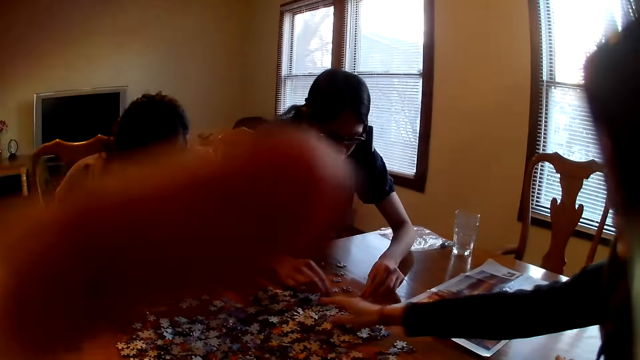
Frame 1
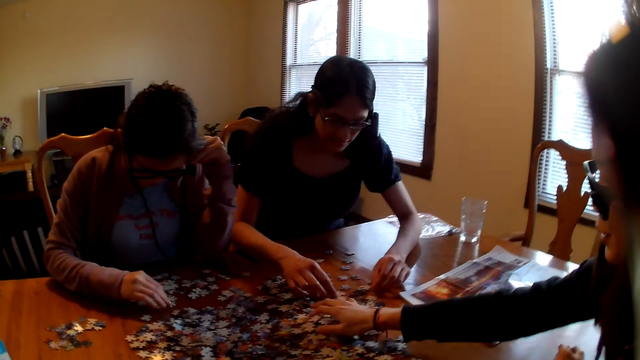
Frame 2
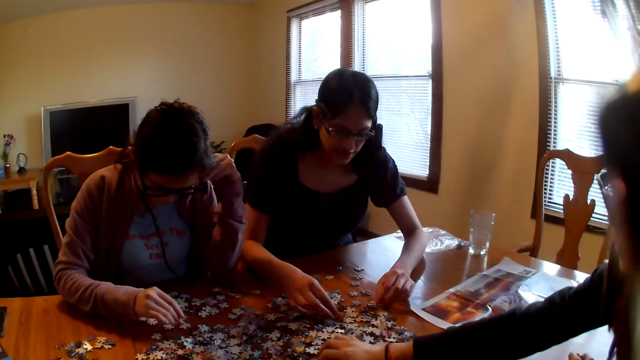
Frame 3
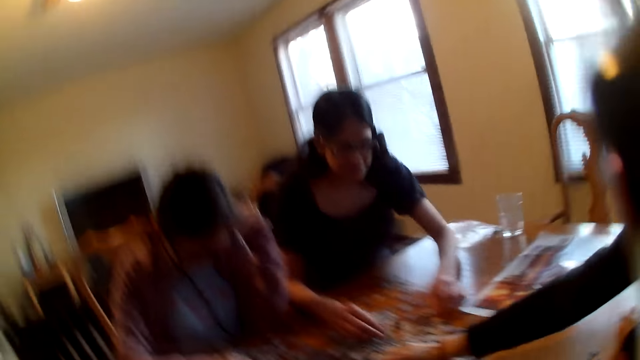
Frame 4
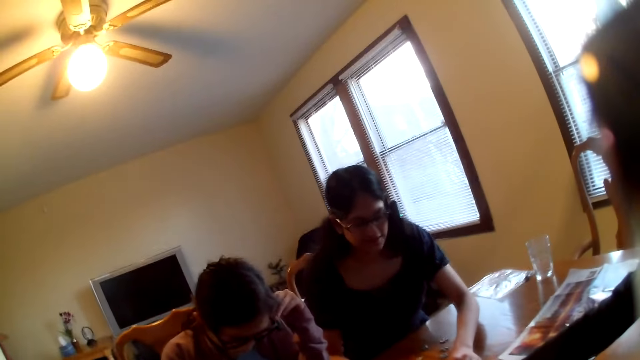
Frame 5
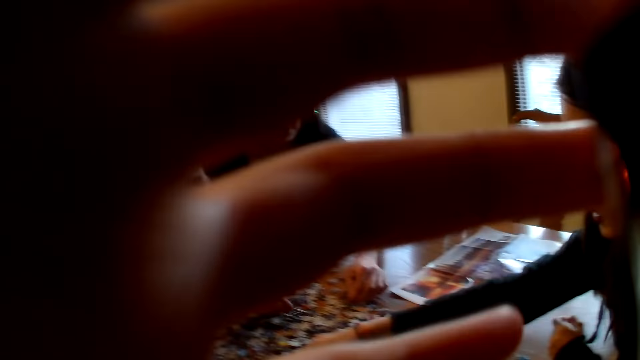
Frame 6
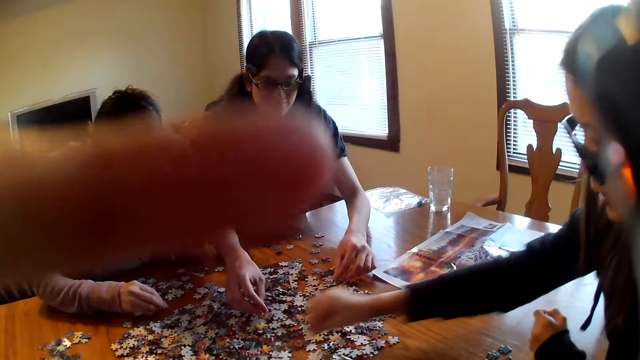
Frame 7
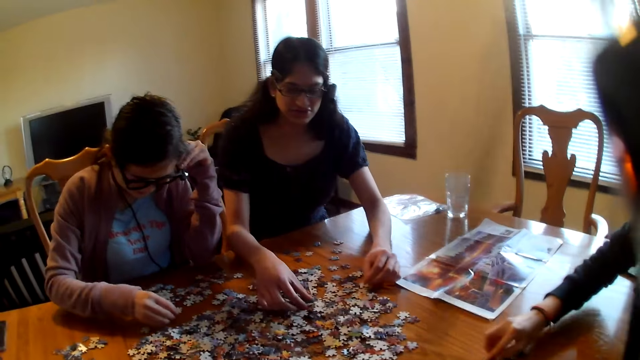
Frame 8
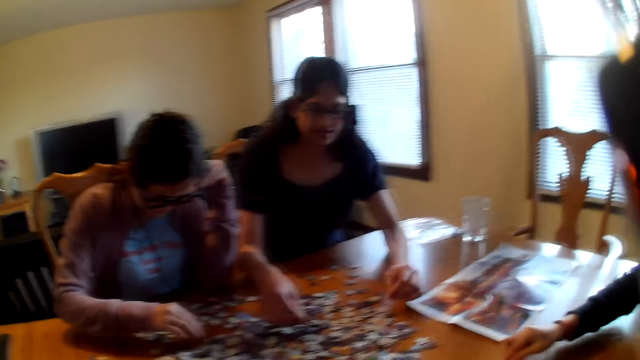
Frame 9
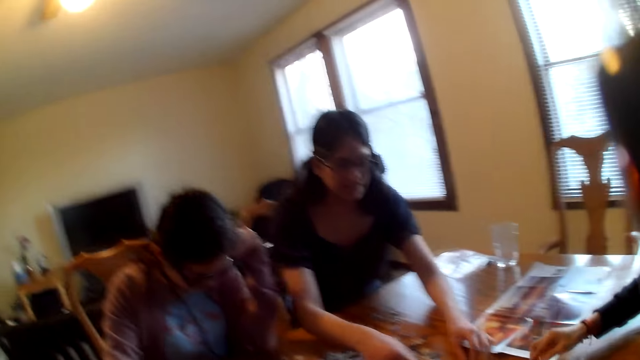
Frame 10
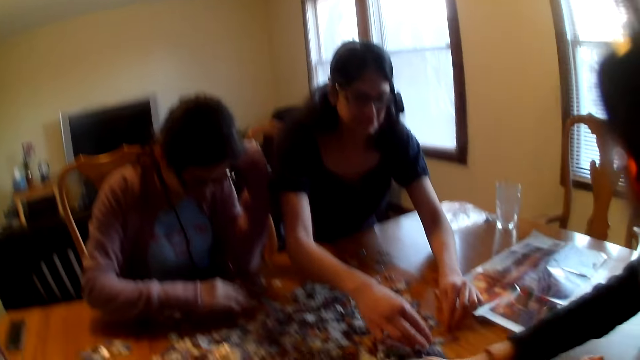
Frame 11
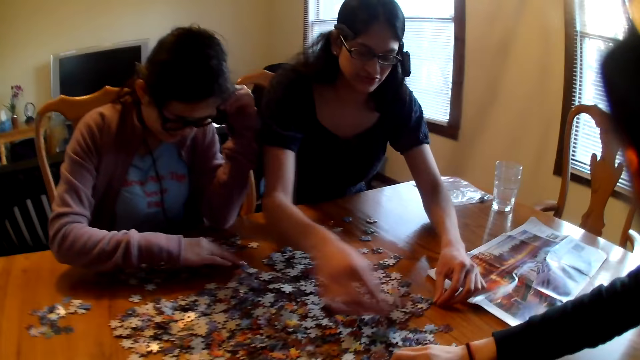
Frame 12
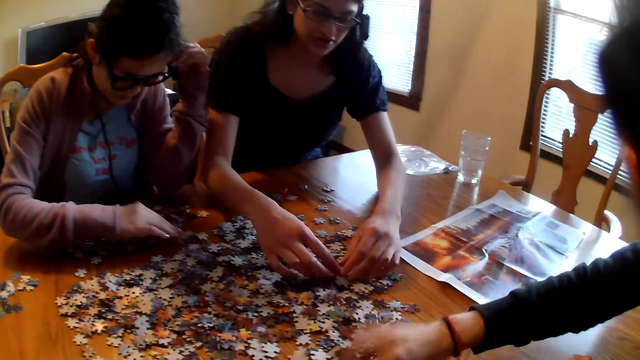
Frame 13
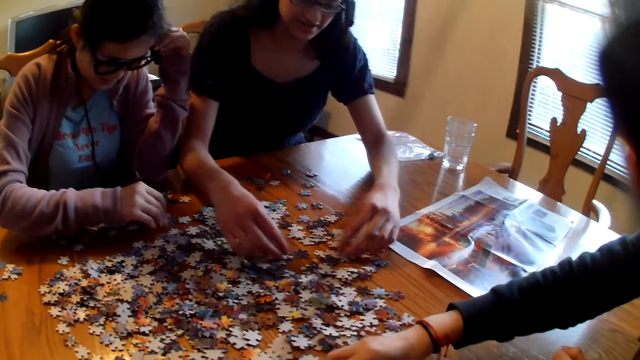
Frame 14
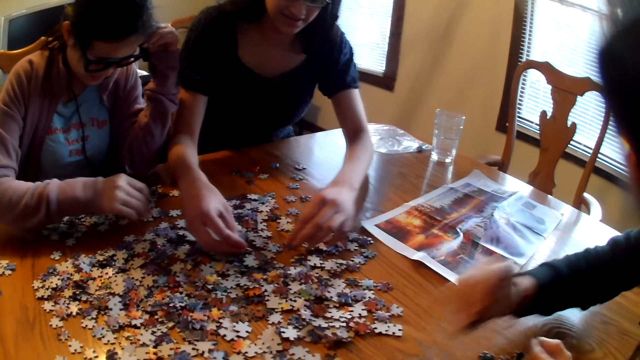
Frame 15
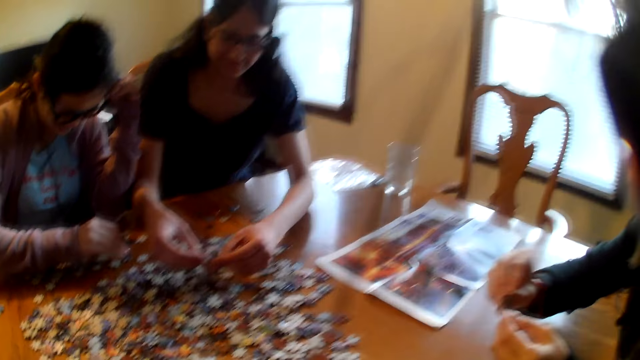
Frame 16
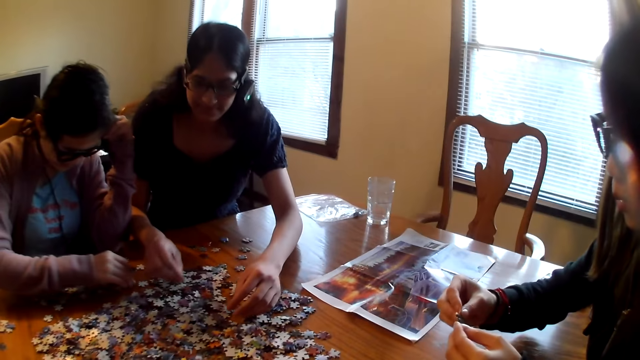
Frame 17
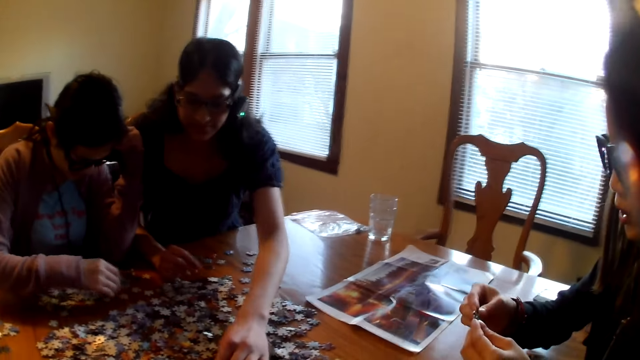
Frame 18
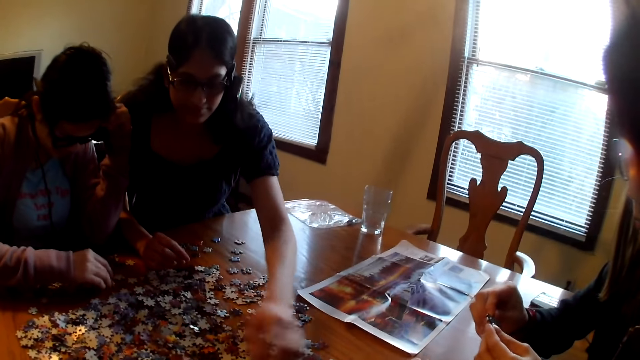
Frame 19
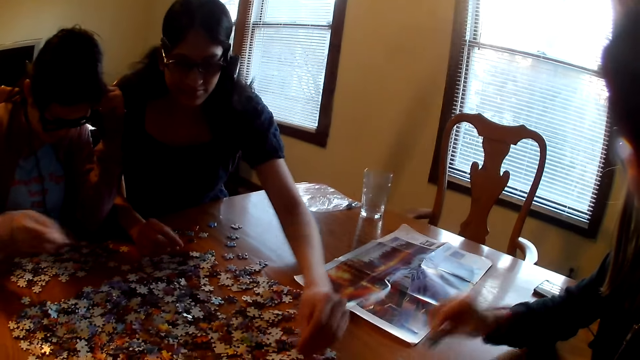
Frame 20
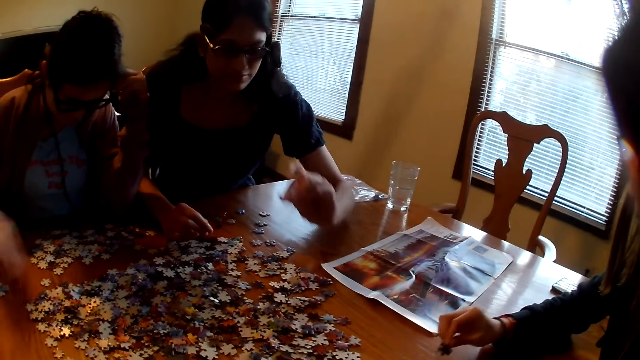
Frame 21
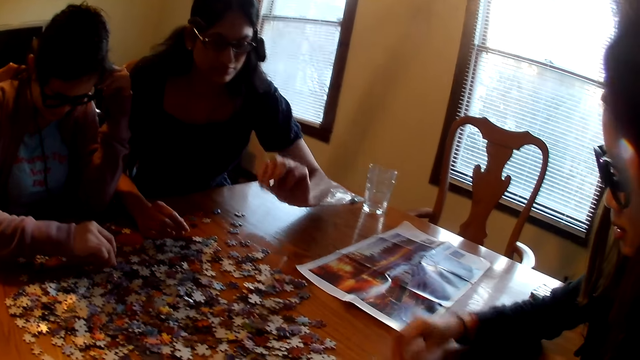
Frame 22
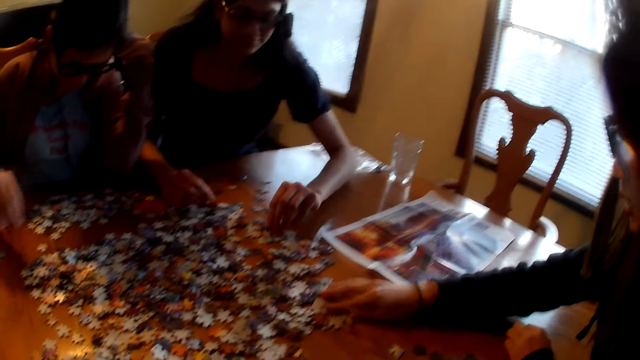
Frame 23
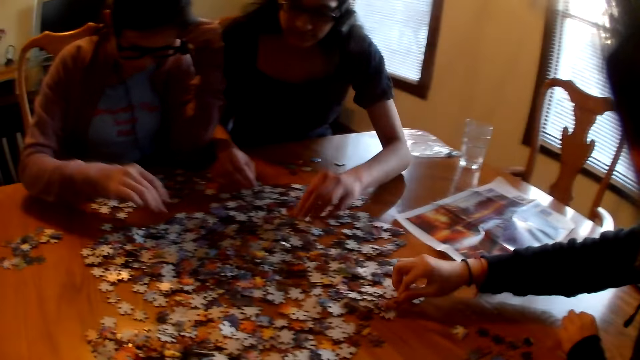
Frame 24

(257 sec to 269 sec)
The camera wearer places a hand on the camera. A woman moves the piece on the table. Another woman moves the piece on the table. She moves the piece on the table again. The camera wearer raises the hand. The first woman picks a piece from the table. The second woman picks a piece from the table. A third woman moves the piece on the table. The first woman picks a piece from the table, looks at the piece, and speaks. The second woman picks the jigsaw piece from the table.

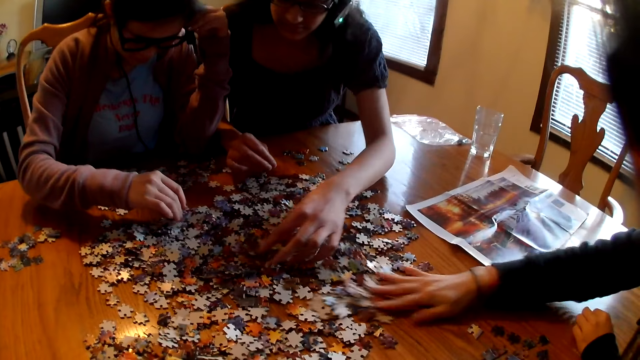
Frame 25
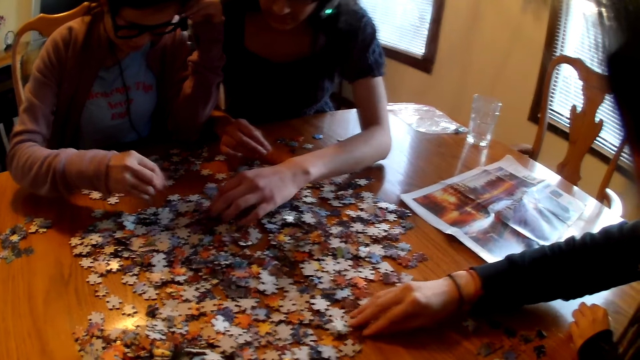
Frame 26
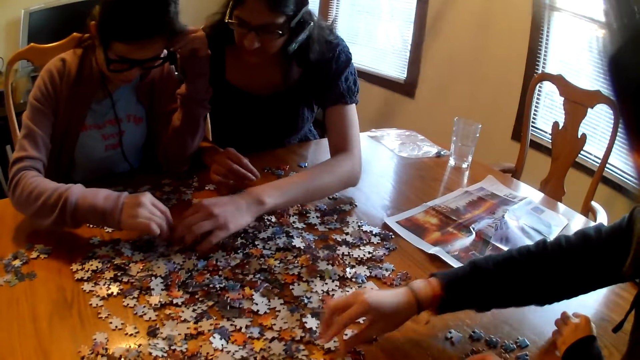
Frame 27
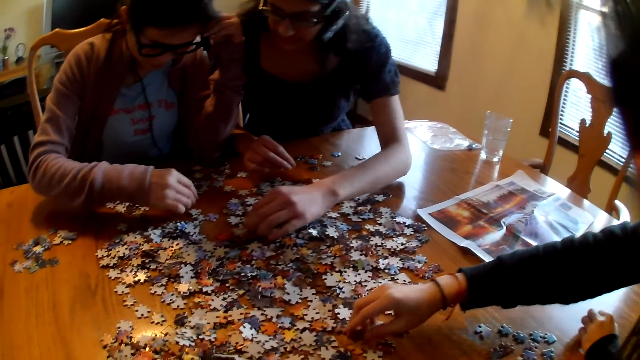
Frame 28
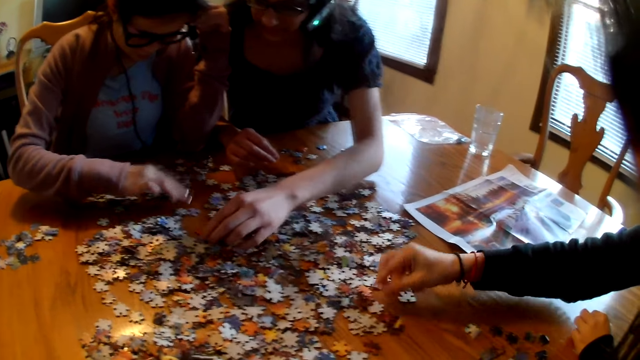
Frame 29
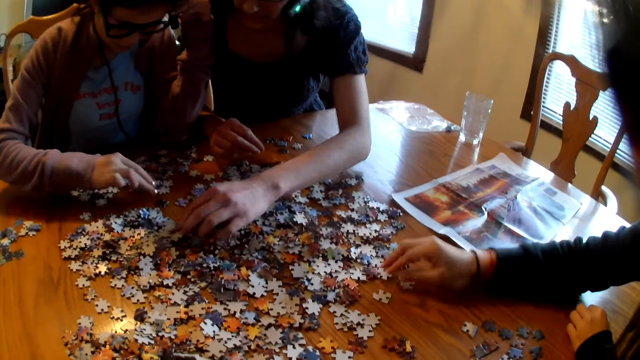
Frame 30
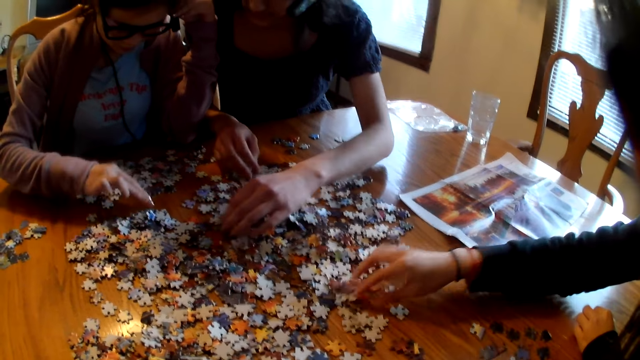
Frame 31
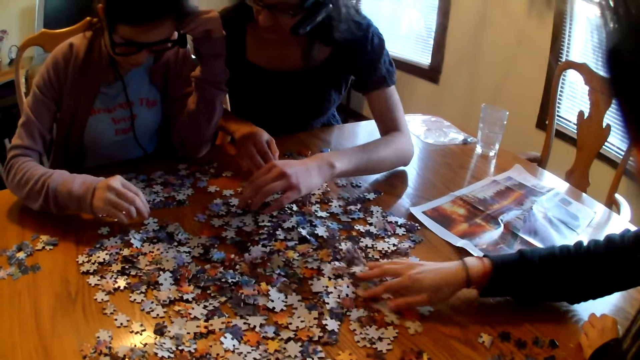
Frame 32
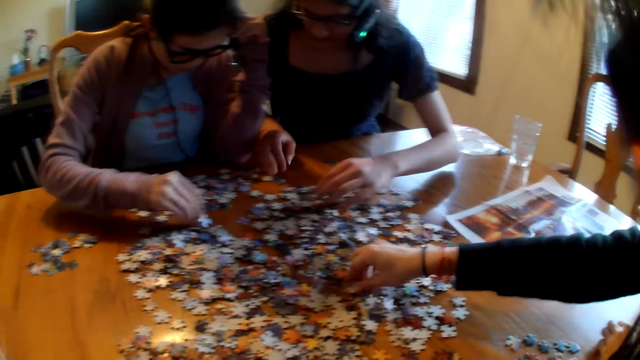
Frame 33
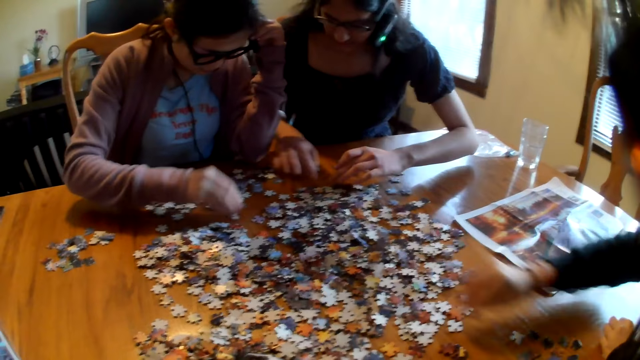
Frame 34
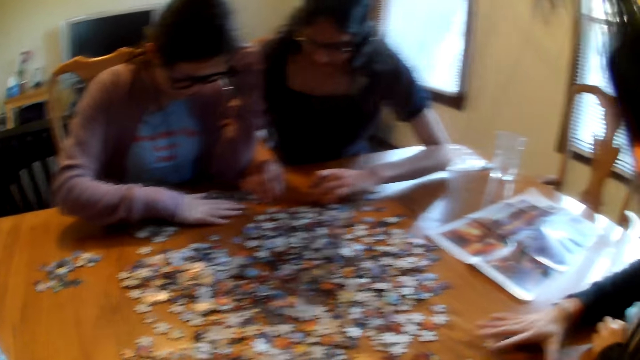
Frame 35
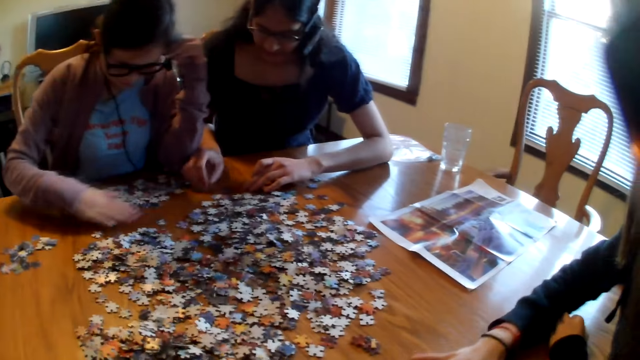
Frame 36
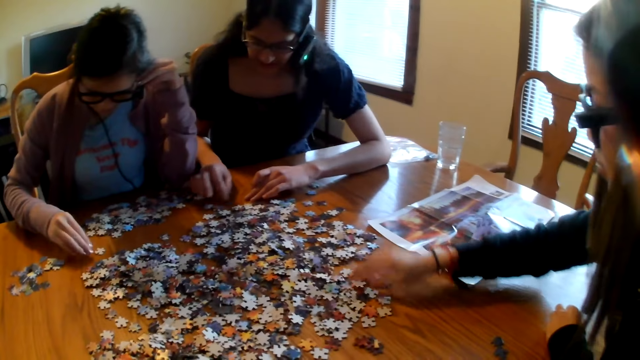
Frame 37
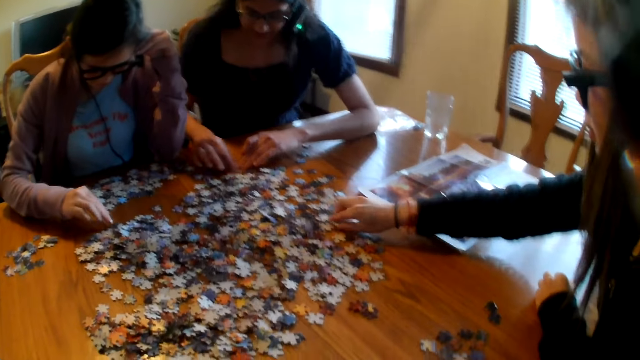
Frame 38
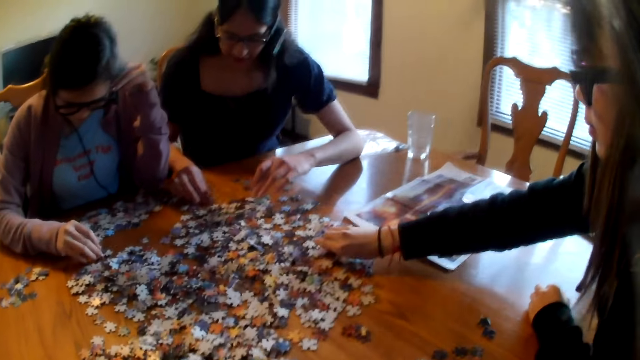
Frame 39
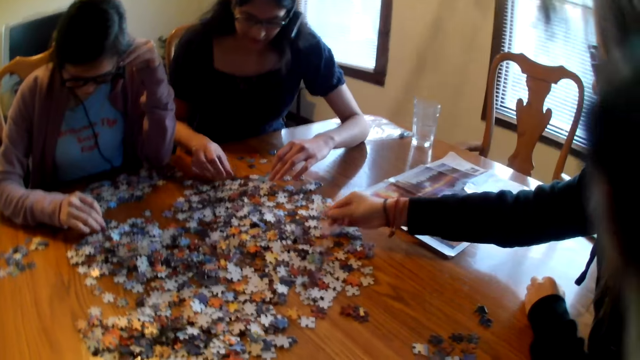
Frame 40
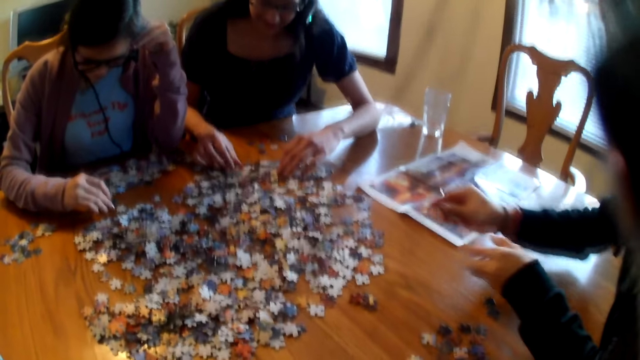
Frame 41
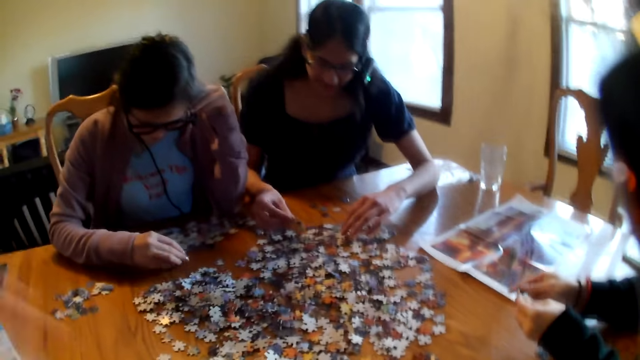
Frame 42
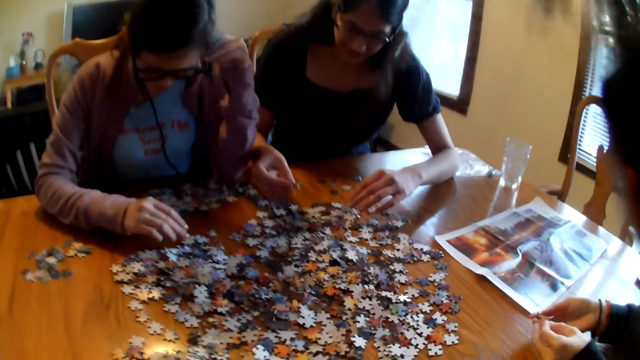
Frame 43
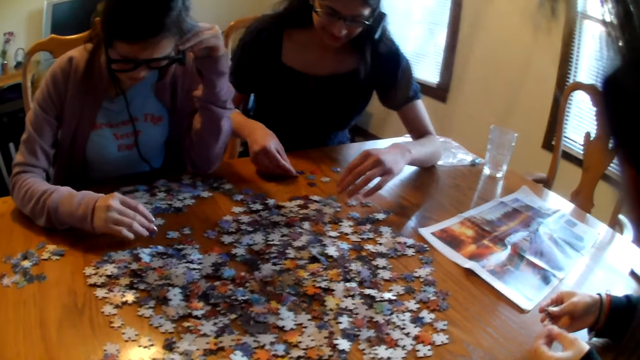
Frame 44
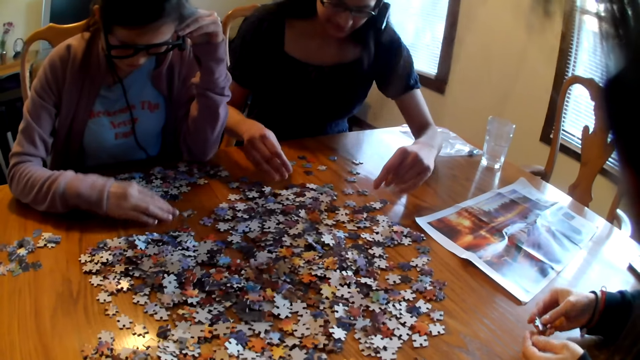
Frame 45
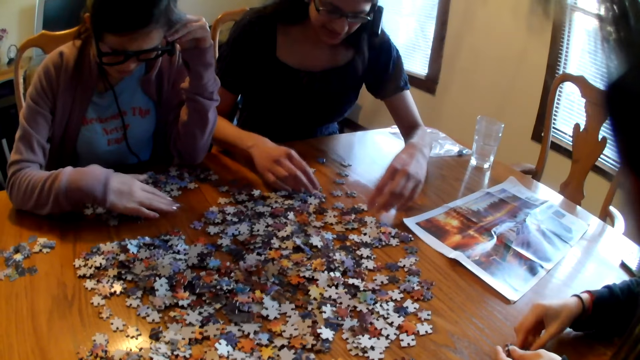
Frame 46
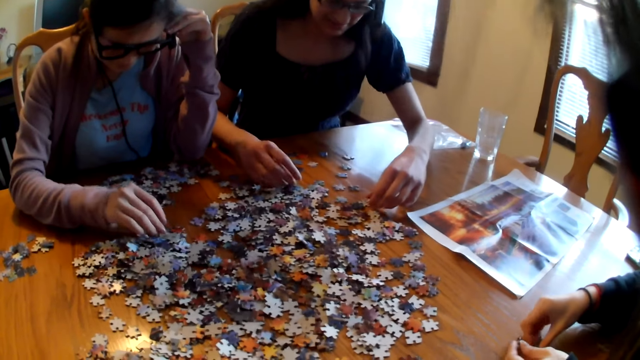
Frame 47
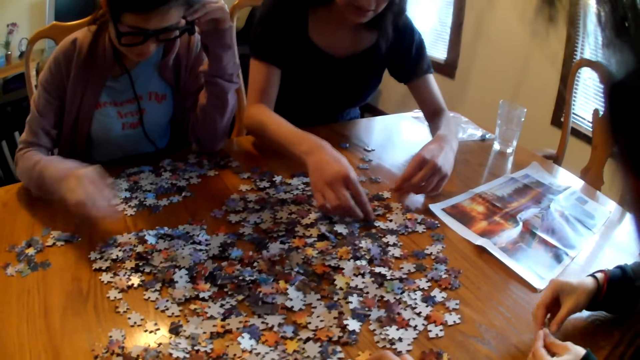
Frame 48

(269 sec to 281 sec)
A woman moves the piece on the table. Another woman pushes the pieces on the table. A third woman moves the pieces on the table and picks a piece from the table. The first woman picks a piece from the table. The second woman moves the pieces on the table. The first woman moves the pieces on the table. The second woman picks a jigsaw piece from the table. The third woman looks at the piece. The first woman moves the piece on the table and moves the pieces on the table.
